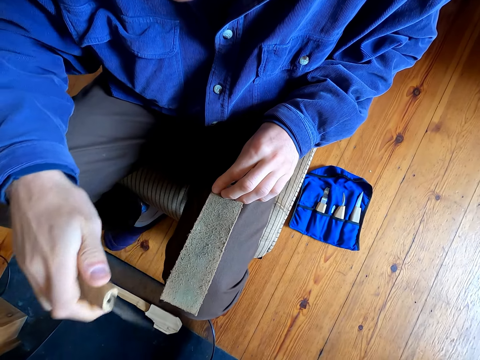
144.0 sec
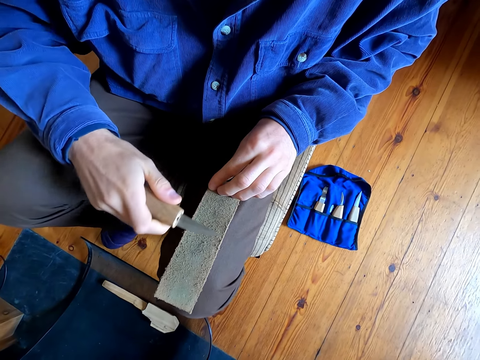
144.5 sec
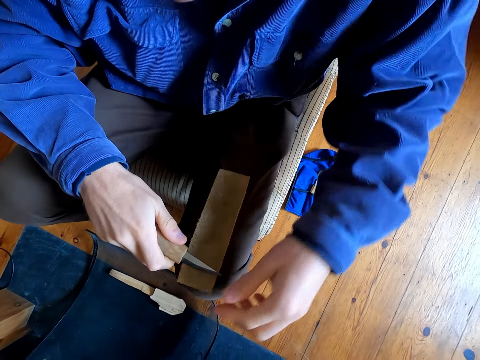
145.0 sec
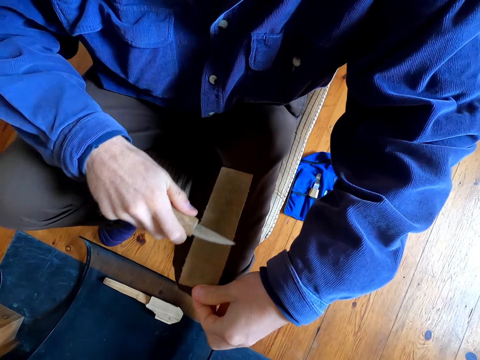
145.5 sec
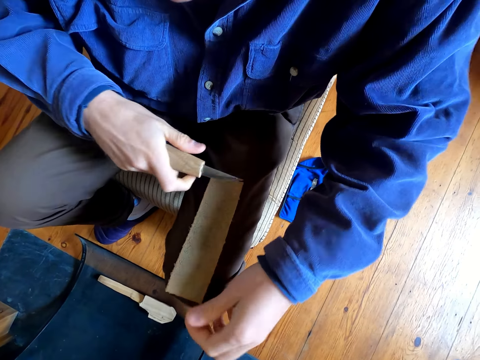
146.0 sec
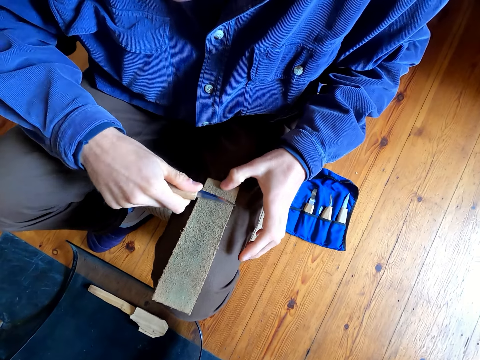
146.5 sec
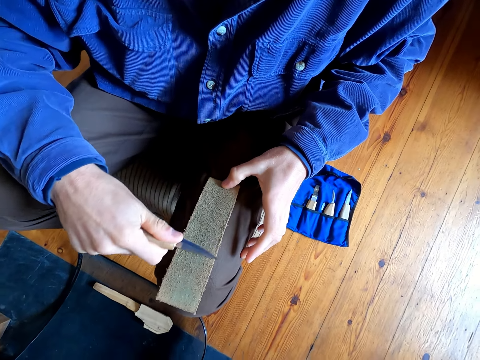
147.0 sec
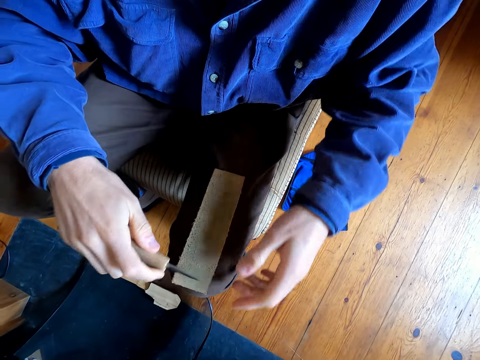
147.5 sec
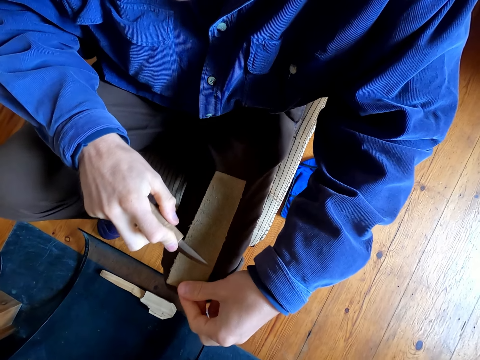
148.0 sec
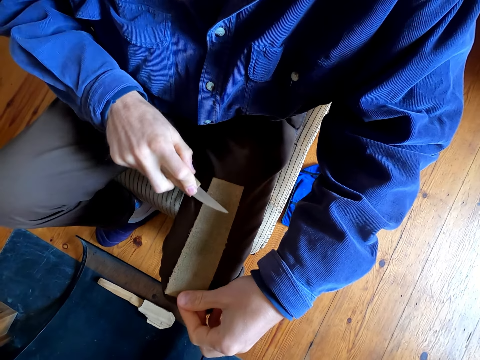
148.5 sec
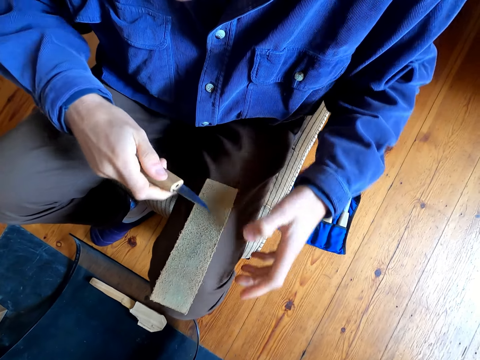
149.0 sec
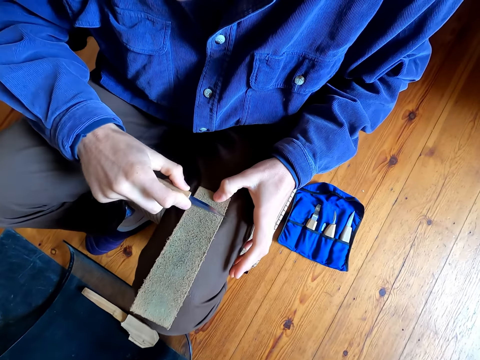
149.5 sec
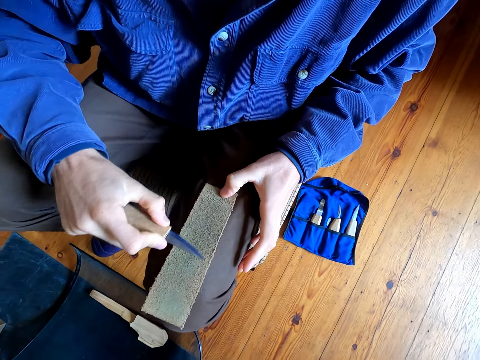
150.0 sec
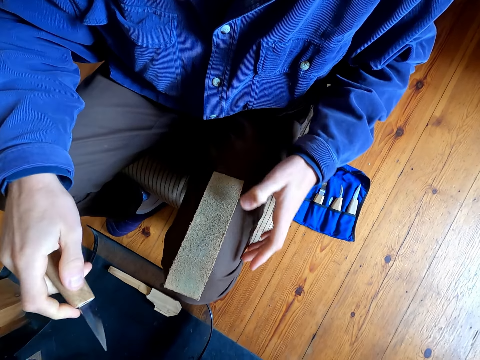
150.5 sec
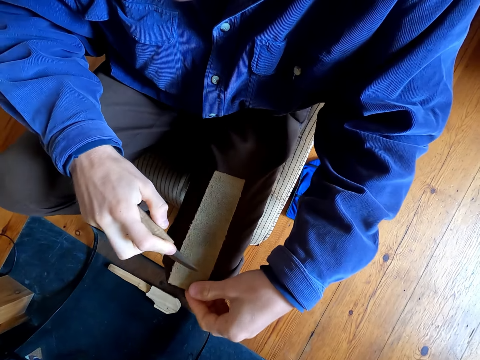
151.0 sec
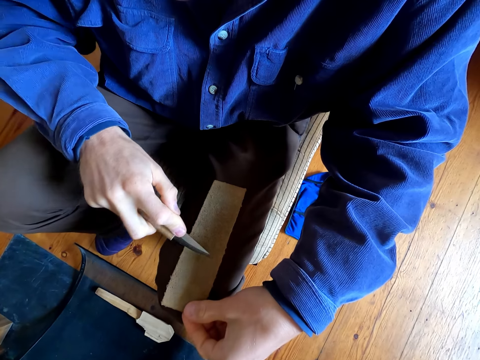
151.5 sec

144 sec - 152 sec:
The camera wearer takes a sandpaper and puts the knife. They grind the knife on something.

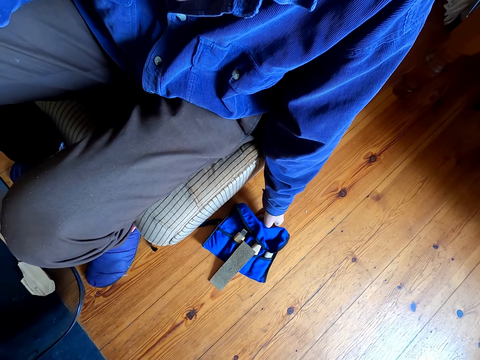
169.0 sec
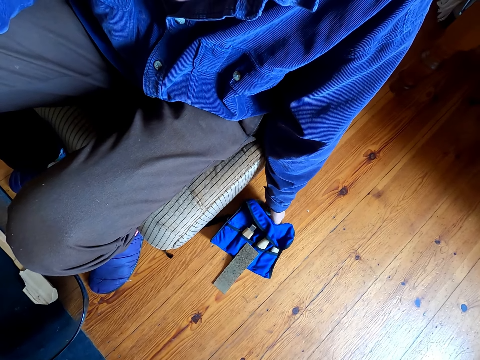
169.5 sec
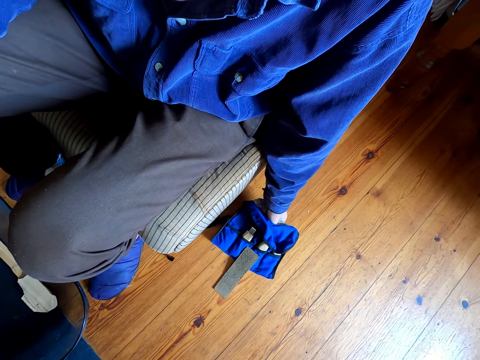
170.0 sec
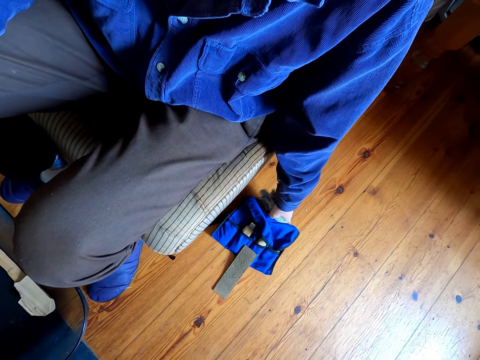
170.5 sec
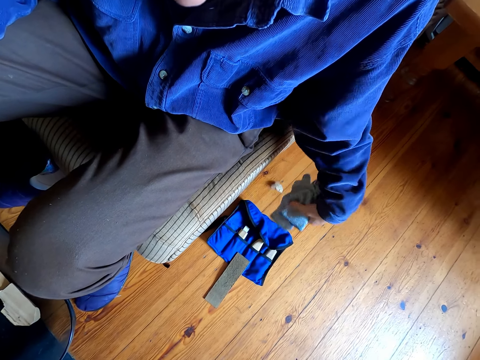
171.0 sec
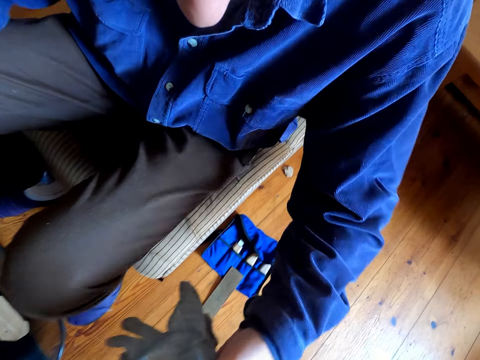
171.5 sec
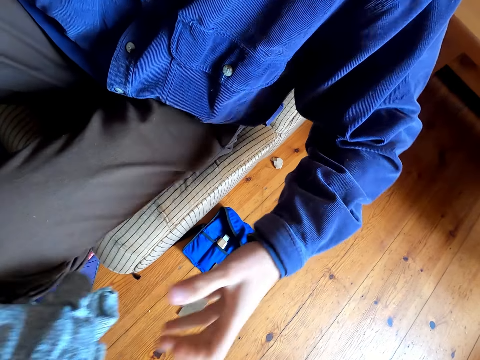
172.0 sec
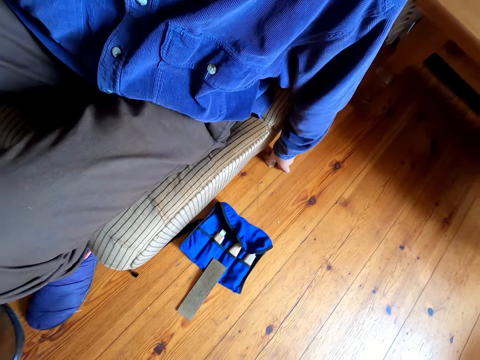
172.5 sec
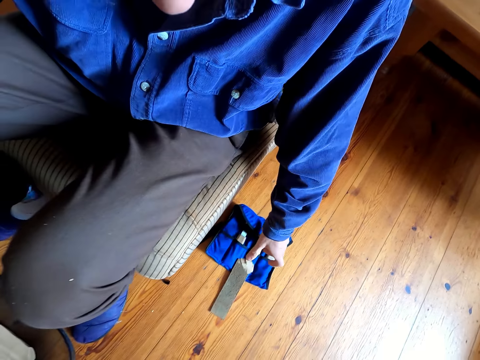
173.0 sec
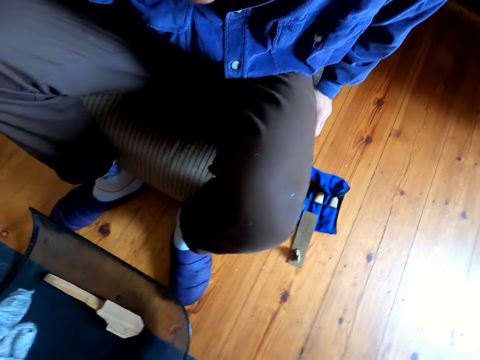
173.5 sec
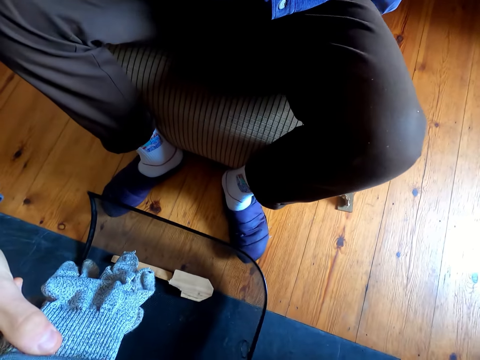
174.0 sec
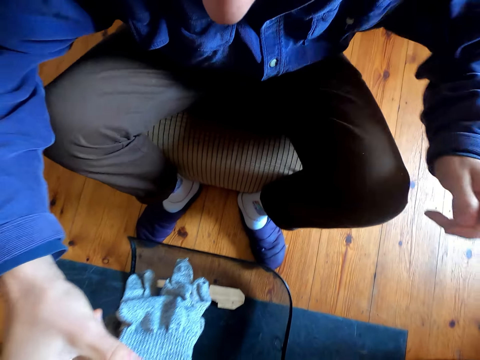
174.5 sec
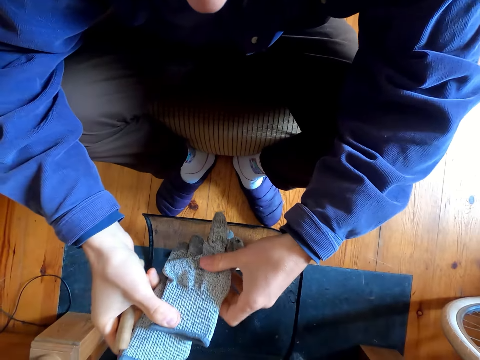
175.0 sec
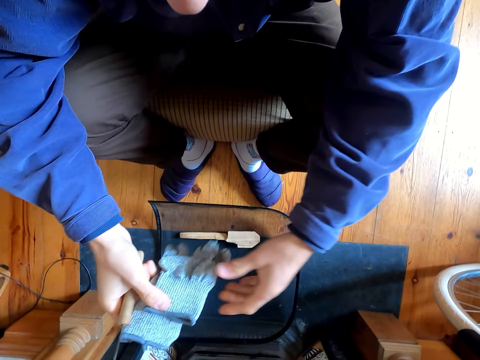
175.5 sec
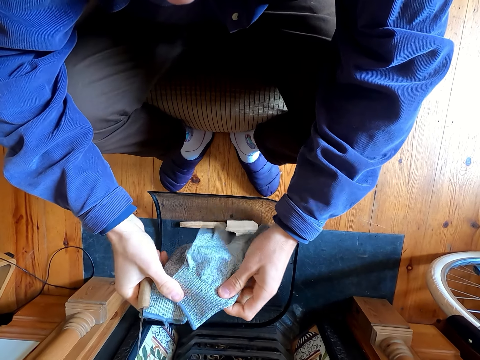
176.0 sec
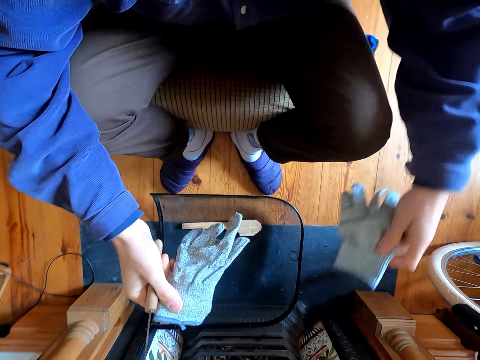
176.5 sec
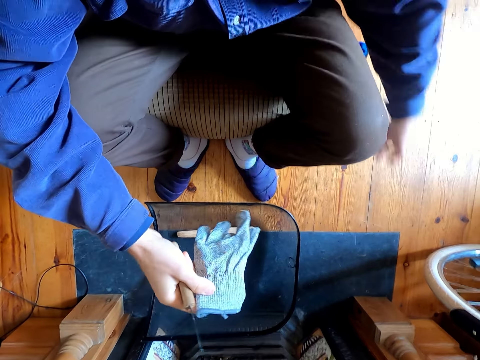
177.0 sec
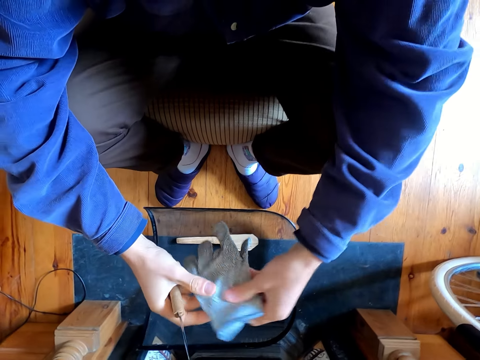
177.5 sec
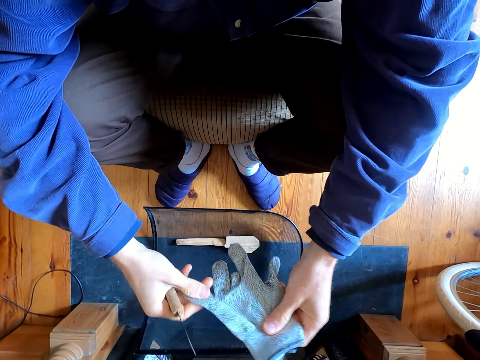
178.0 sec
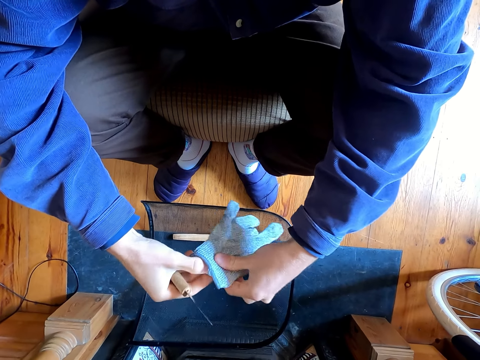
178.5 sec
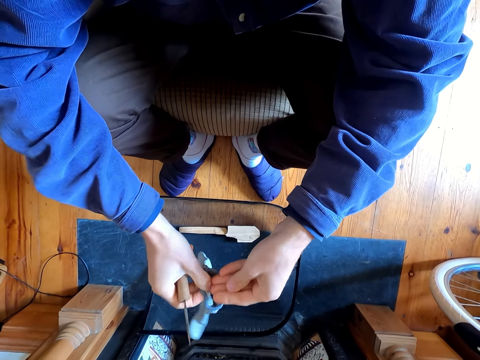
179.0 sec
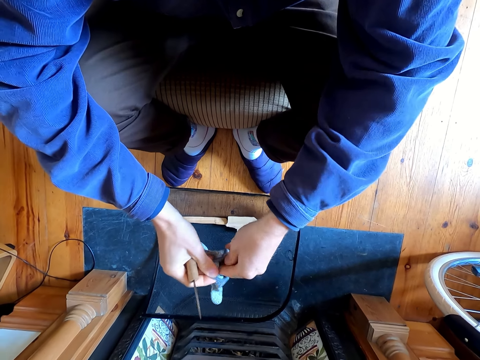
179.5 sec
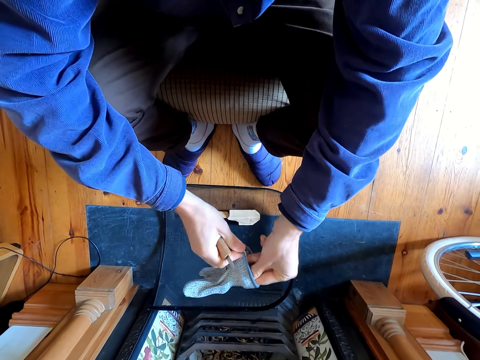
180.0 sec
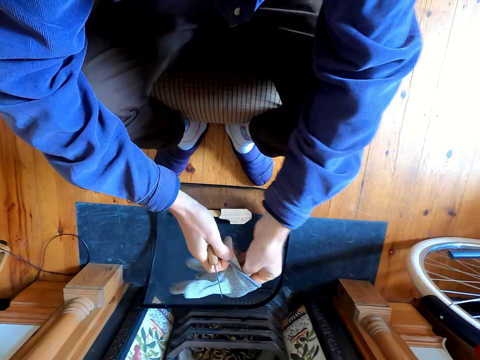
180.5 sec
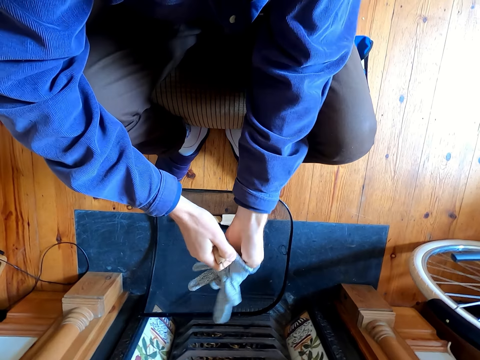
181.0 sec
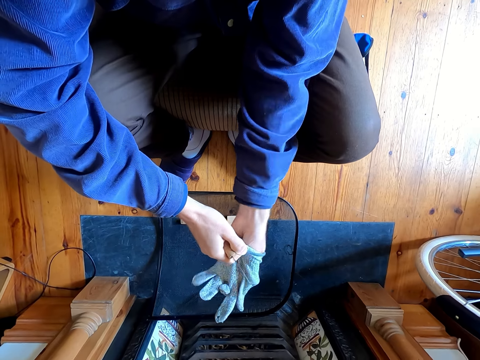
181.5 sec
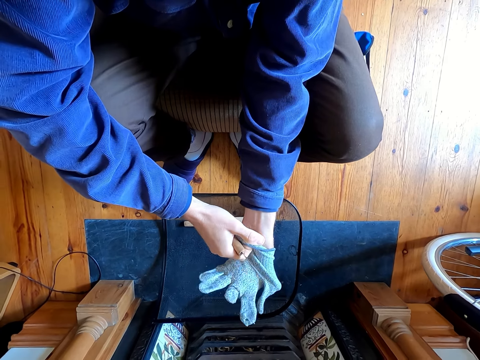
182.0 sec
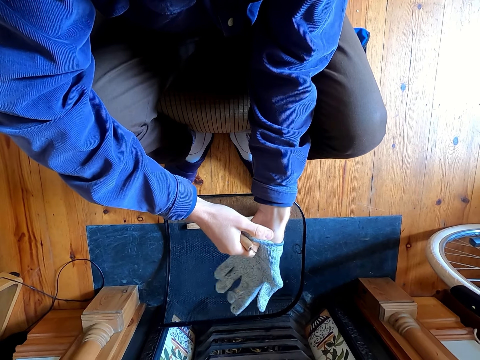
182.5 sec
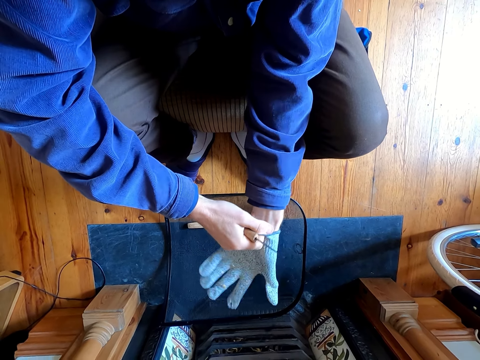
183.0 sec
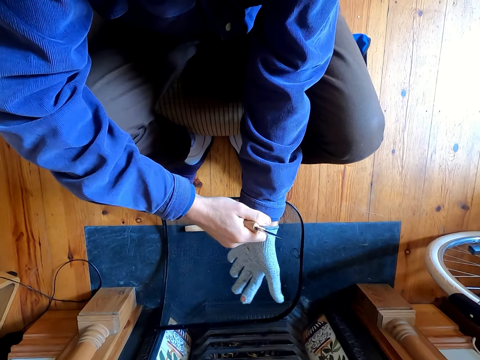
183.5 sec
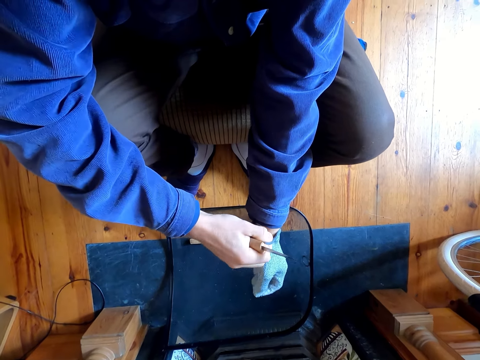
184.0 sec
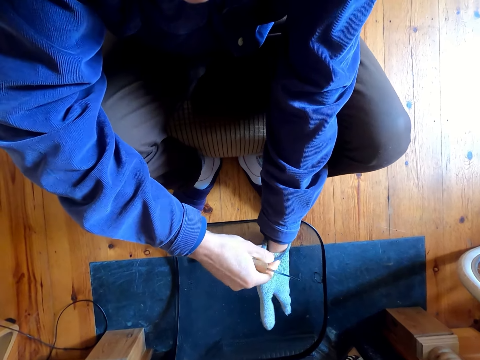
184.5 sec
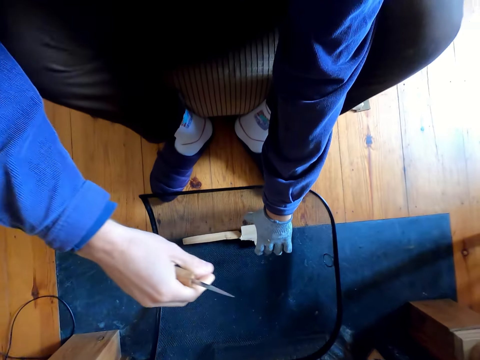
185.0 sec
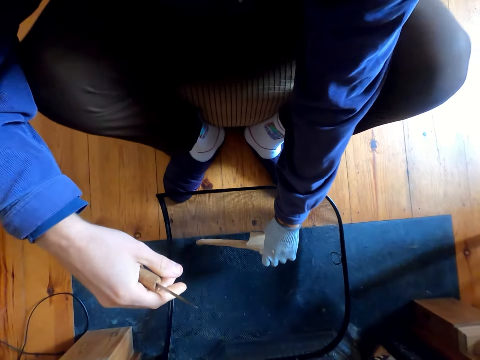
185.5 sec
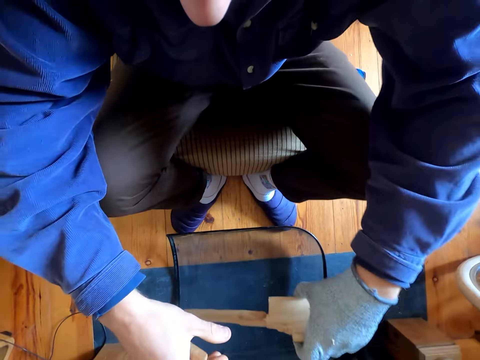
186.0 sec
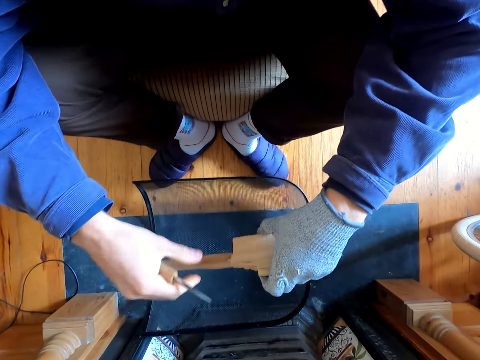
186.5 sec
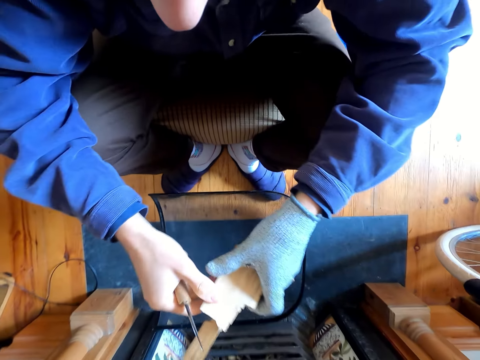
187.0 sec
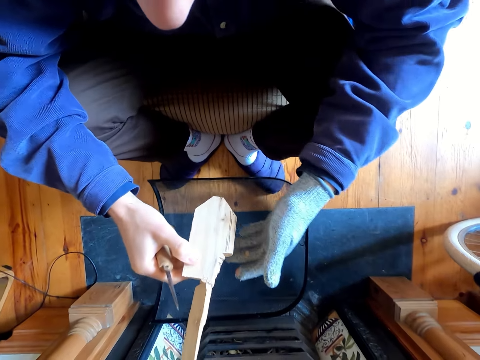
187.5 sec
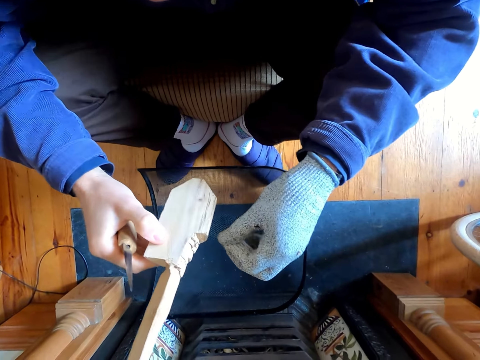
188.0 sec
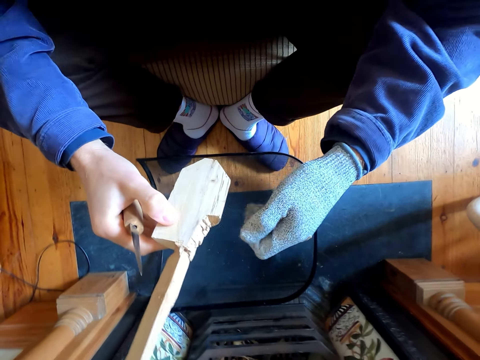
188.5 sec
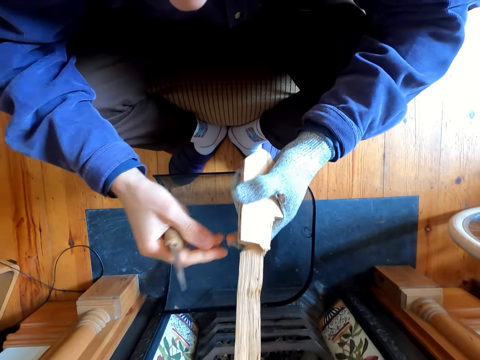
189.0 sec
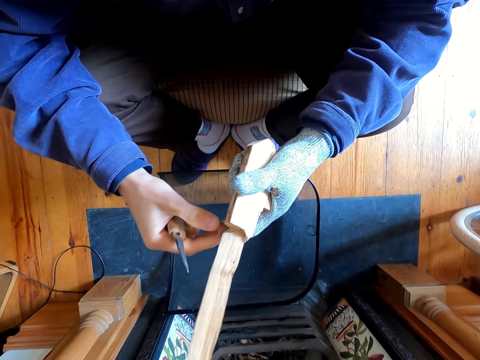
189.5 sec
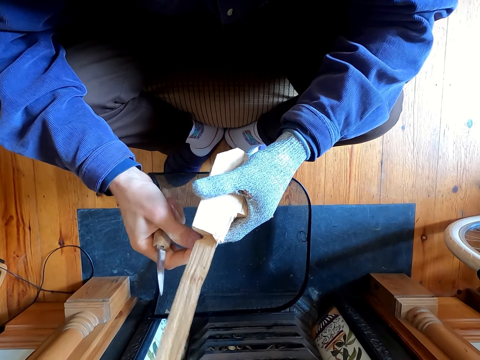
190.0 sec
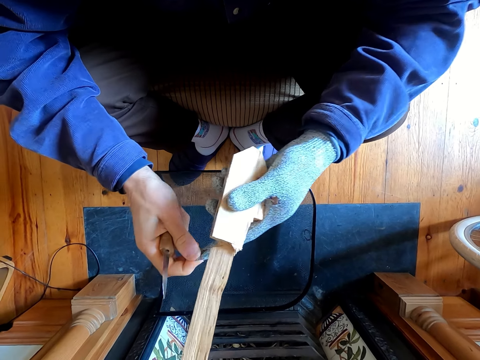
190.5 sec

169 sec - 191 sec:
The camera wearer touches the tool bag. They remove the gloves from the tool bag. They pick up something. They drop something on the floor. They pick up the gloves. They touch the gloves. They throw the glove on the floor. They touch the gloves. They put on the gloves. They pick up the wood on the floor. They touch the gloves.
